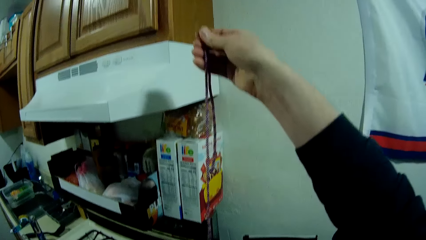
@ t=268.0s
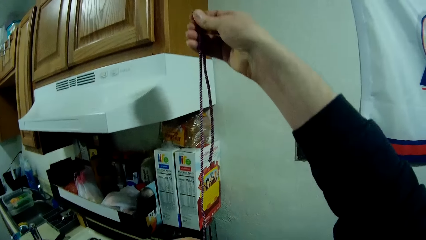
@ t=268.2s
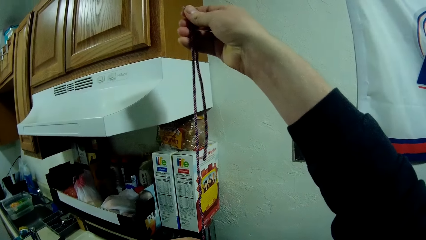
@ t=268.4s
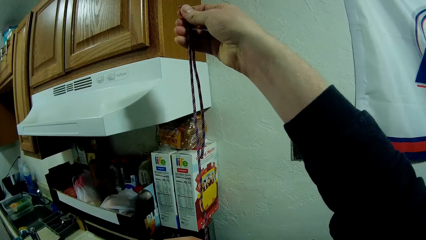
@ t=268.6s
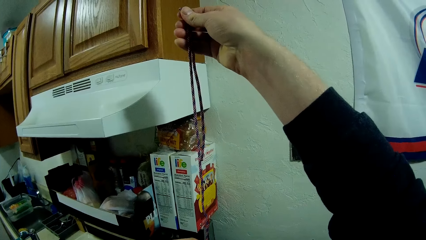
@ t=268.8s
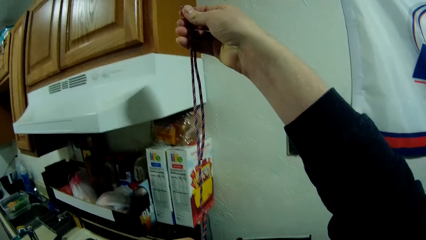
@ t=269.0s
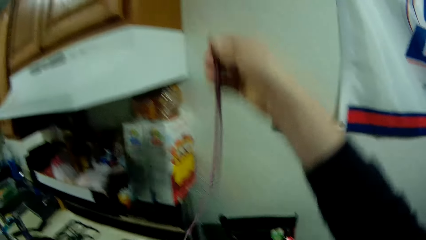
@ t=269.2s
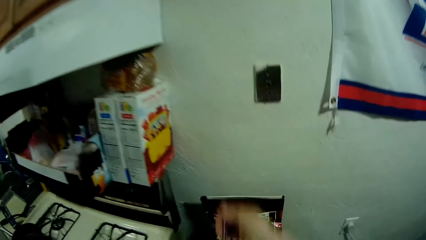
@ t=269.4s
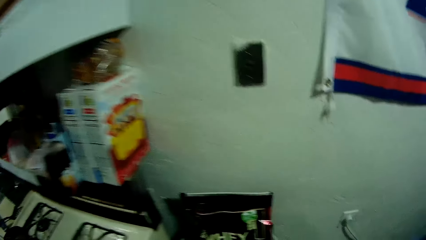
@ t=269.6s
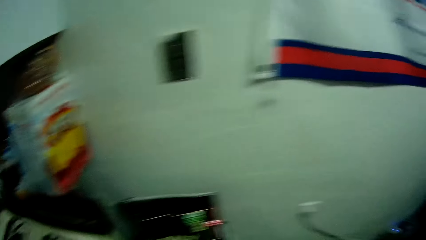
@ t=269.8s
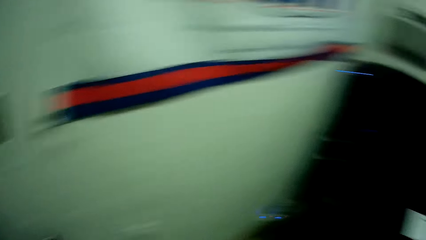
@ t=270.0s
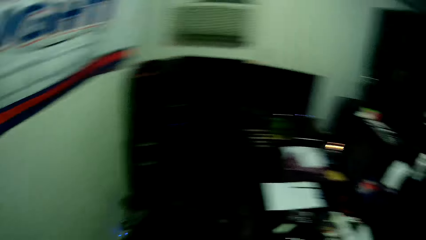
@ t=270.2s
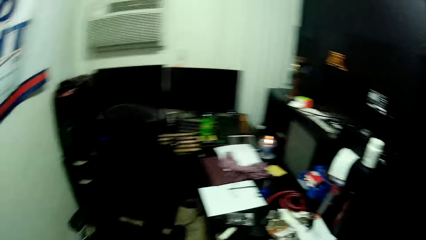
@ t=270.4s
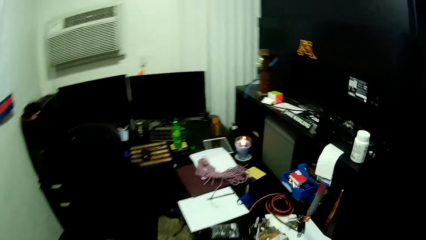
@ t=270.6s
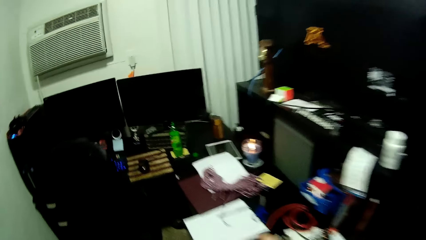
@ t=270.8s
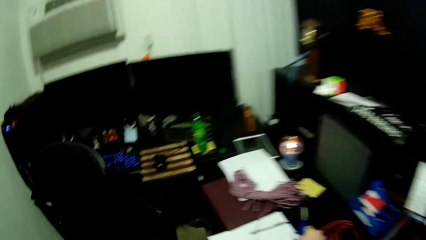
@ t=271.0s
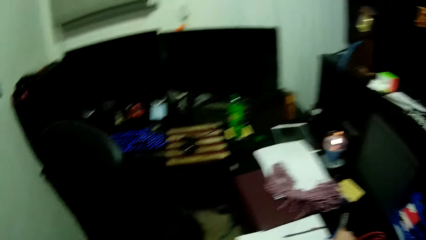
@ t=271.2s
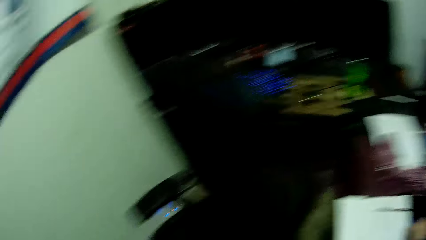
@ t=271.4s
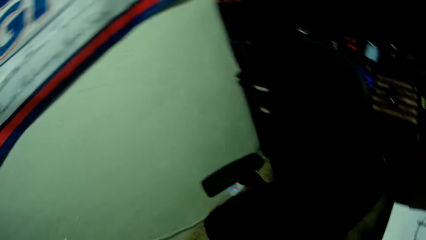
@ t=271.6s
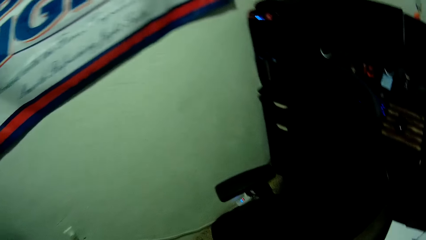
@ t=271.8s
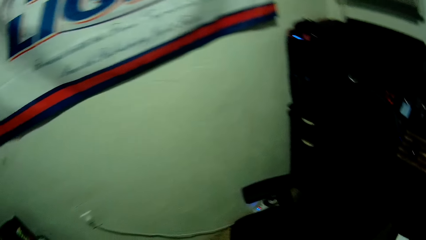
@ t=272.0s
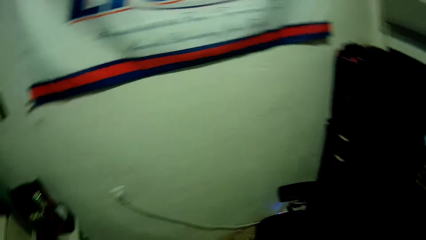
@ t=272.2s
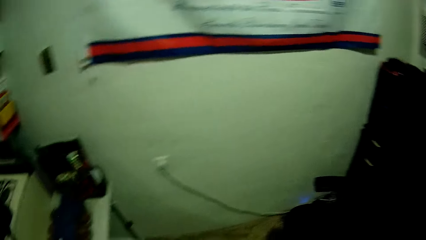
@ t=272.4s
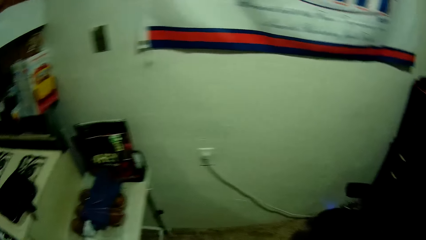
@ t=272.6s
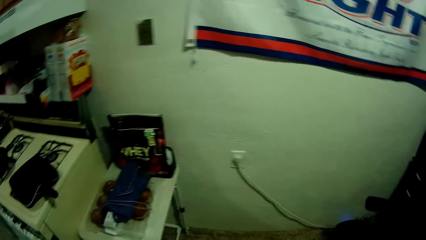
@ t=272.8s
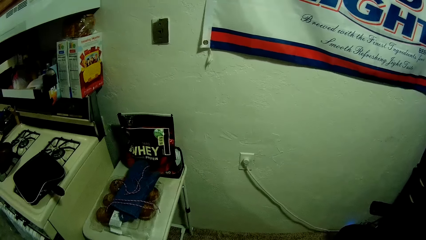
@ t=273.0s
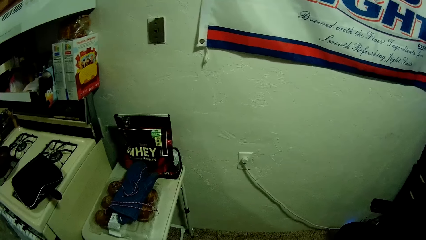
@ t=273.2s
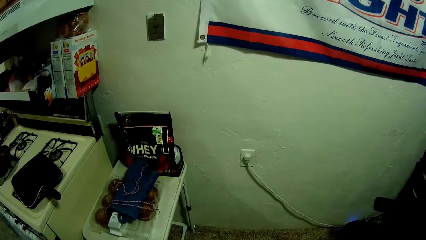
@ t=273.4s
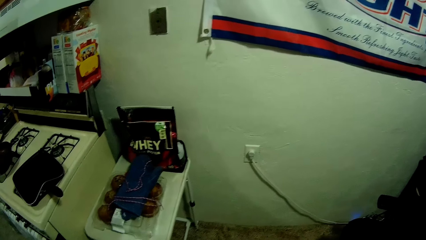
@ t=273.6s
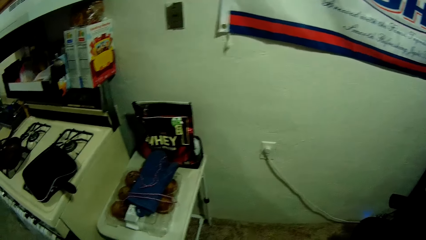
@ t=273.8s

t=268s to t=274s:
The camera wearer looks around. They walk to the table in the apartment.

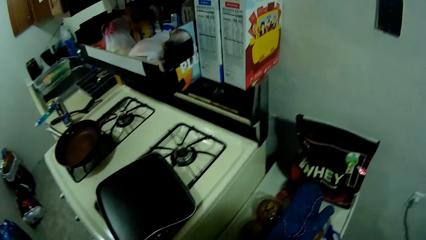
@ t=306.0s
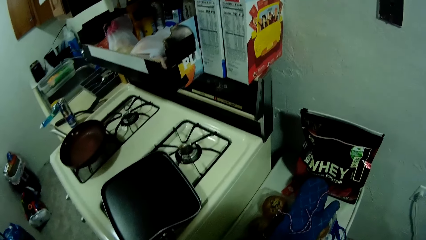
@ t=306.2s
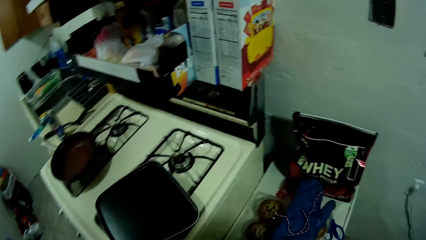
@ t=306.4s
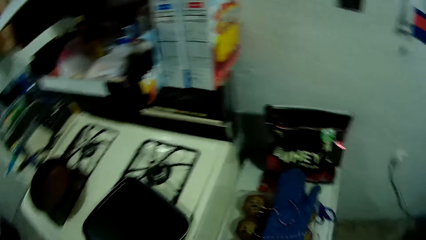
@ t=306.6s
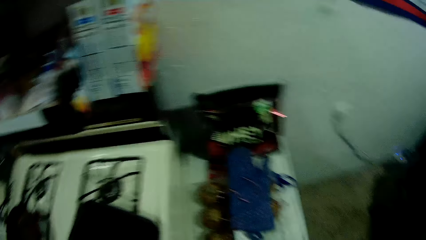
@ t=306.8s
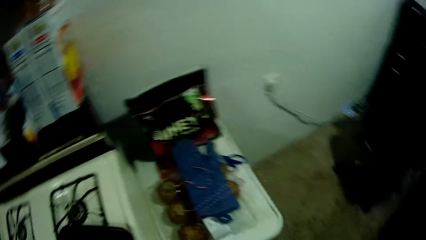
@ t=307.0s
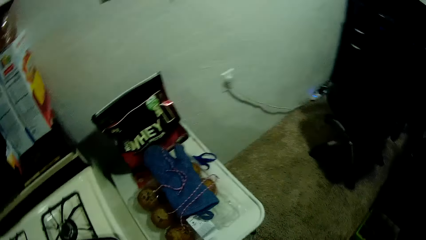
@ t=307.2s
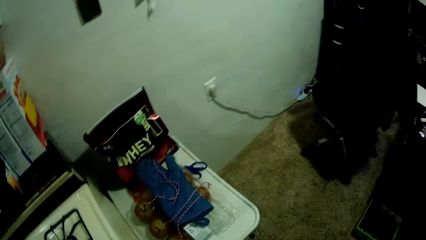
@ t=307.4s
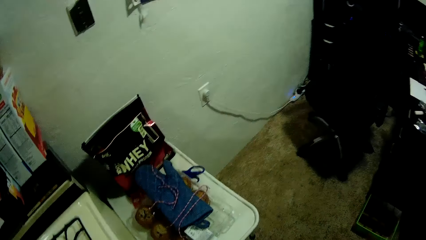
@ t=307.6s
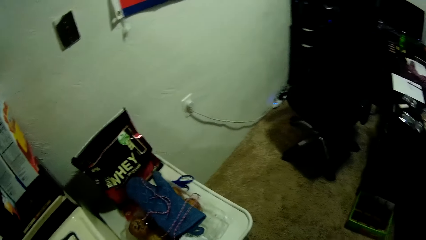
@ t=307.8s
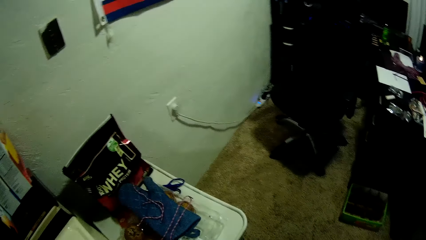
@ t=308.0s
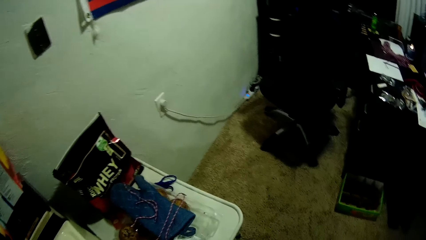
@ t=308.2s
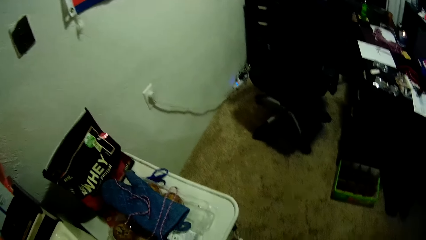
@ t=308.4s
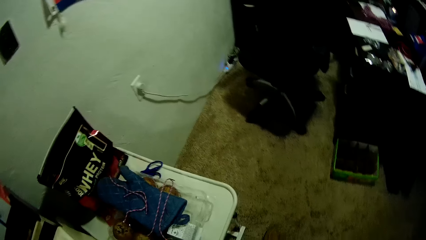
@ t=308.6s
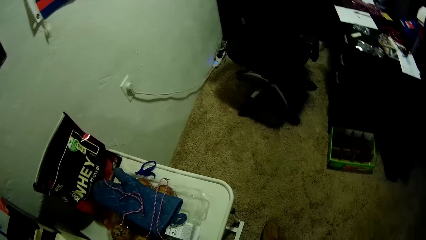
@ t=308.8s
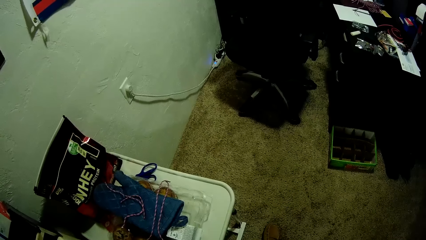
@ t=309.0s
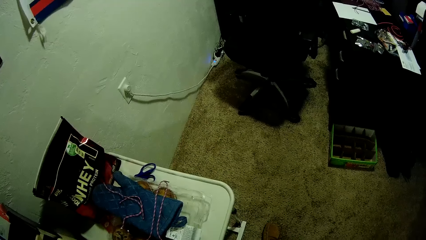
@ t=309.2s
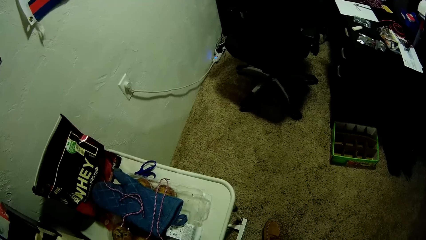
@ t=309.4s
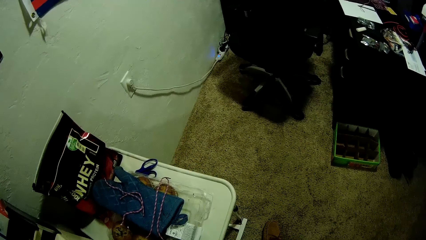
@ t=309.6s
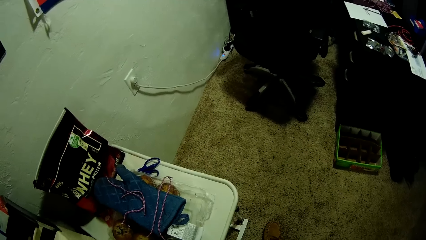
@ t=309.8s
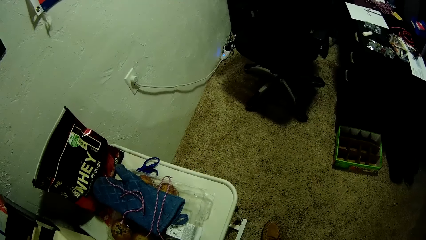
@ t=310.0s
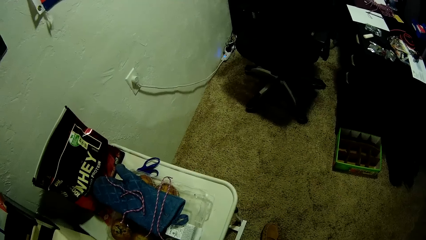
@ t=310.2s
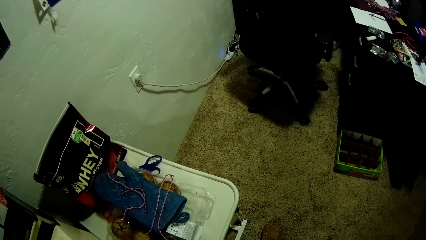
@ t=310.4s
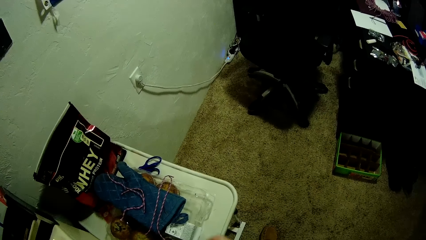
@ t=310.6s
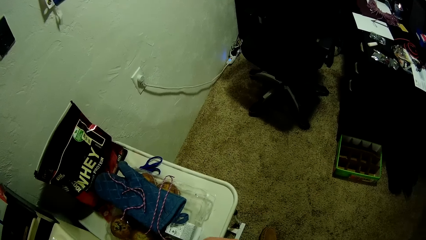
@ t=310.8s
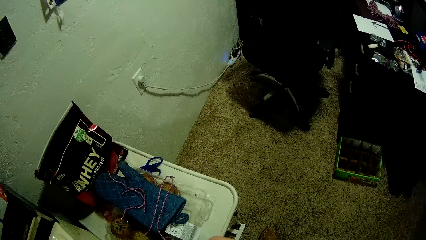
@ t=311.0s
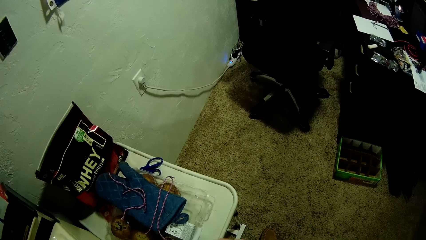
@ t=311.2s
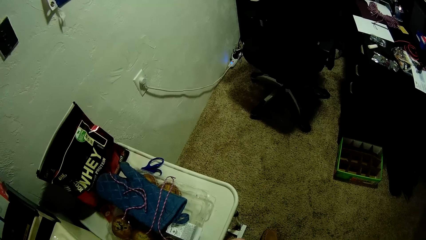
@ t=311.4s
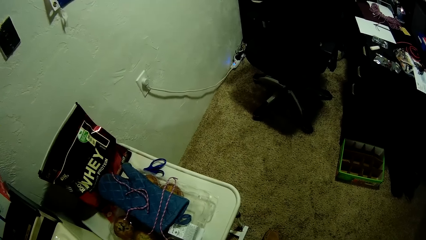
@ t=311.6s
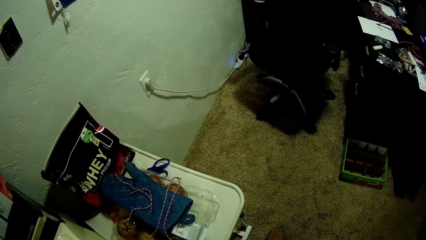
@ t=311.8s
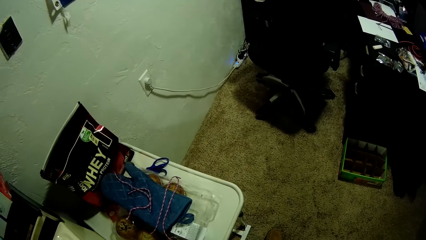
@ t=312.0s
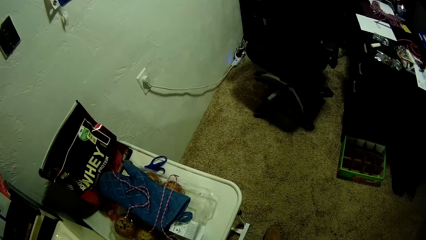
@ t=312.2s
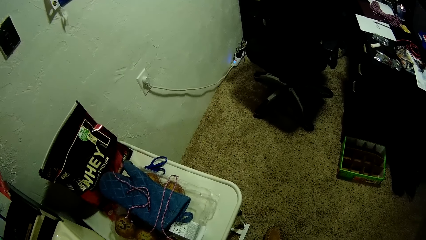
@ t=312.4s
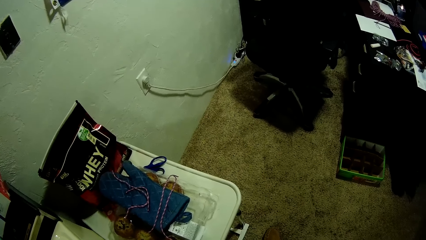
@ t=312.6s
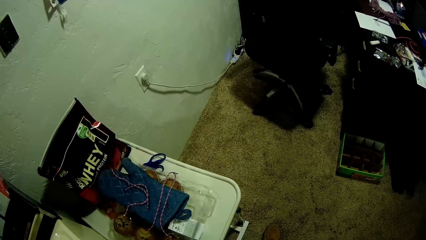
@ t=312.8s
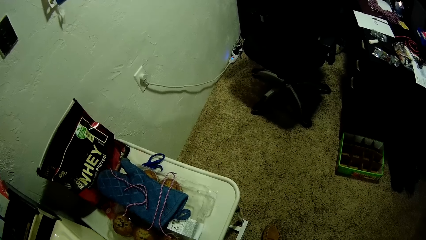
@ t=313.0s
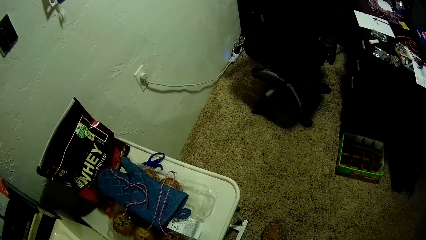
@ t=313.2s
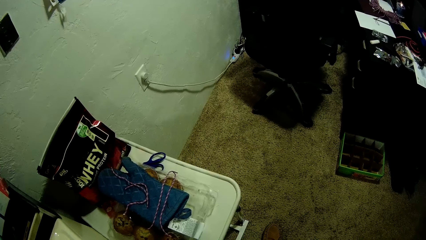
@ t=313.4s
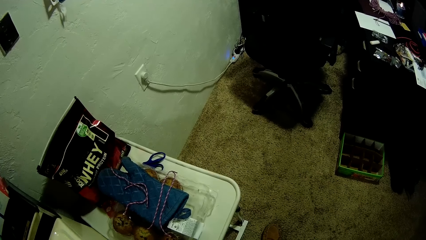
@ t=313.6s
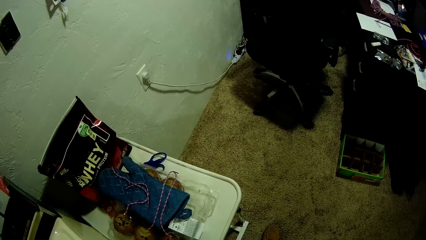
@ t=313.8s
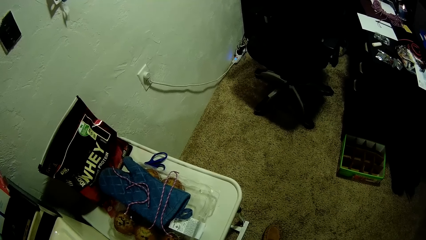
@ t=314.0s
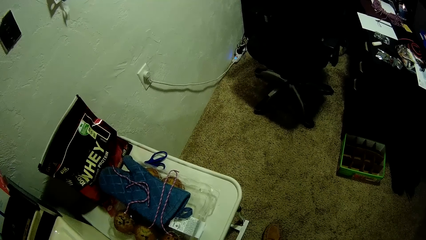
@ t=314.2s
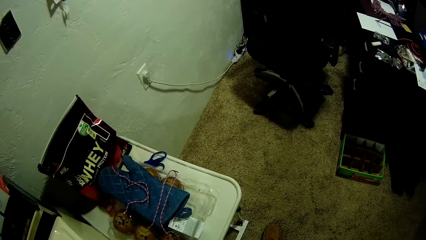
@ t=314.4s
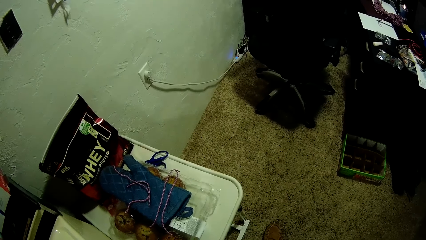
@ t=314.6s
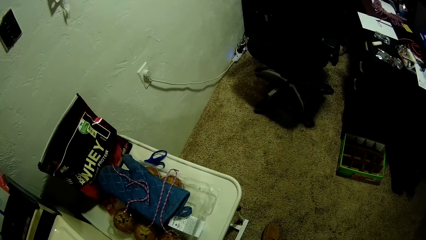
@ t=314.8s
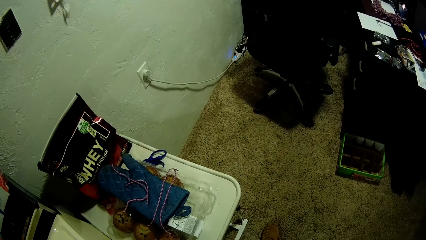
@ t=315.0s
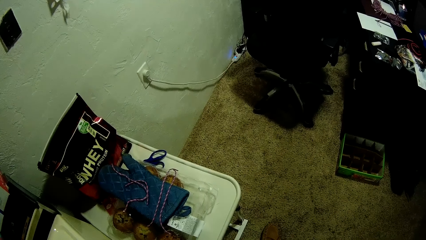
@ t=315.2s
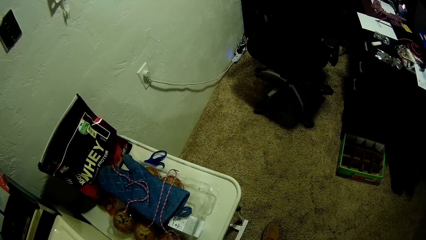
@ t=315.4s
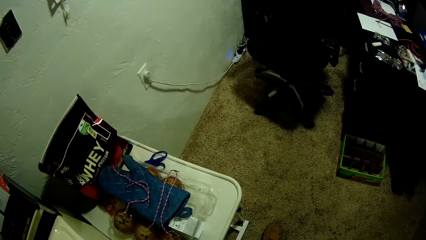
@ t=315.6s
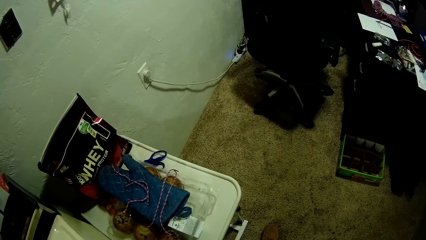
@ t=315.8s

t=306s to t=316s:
The camera wearer looks at the carpet. They stare at the floor.
